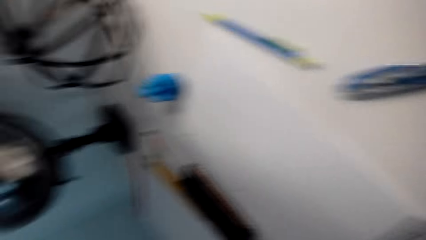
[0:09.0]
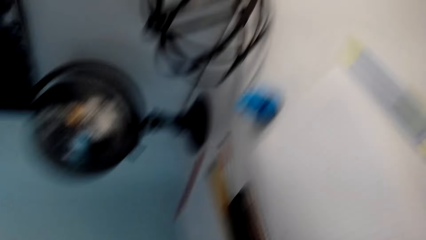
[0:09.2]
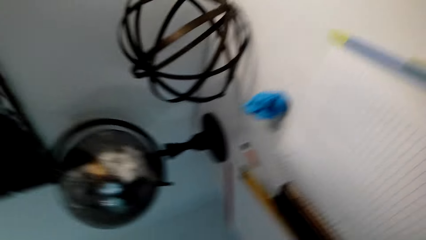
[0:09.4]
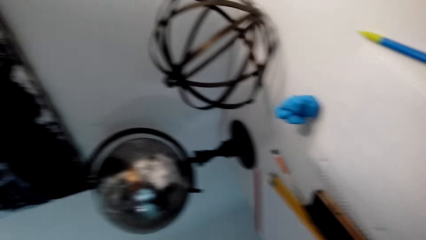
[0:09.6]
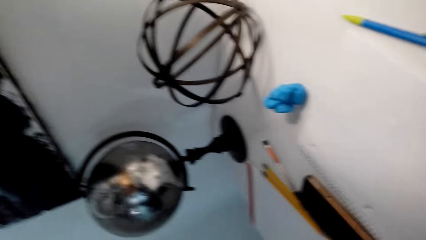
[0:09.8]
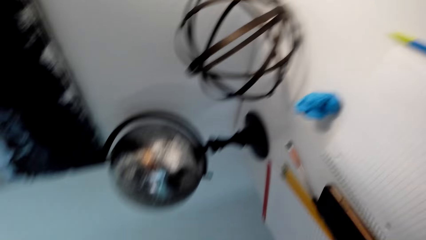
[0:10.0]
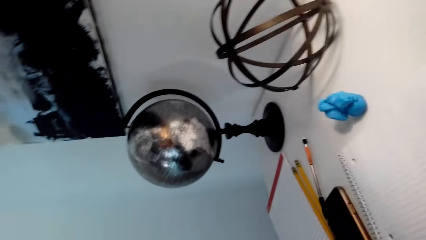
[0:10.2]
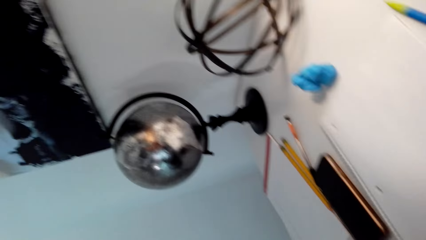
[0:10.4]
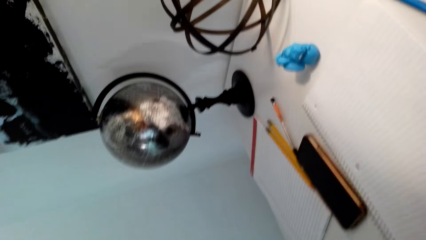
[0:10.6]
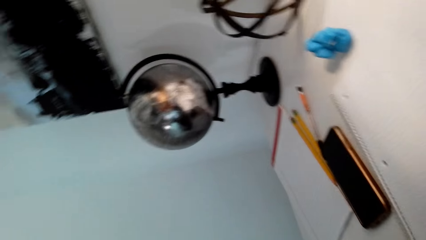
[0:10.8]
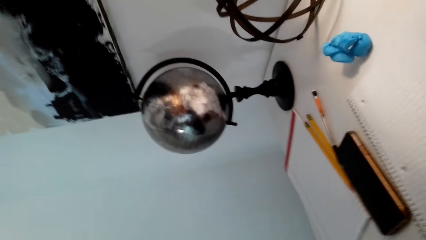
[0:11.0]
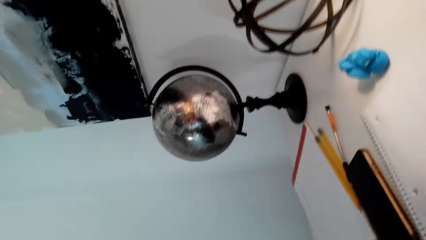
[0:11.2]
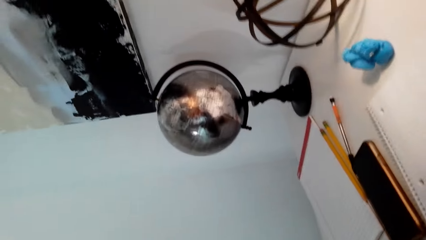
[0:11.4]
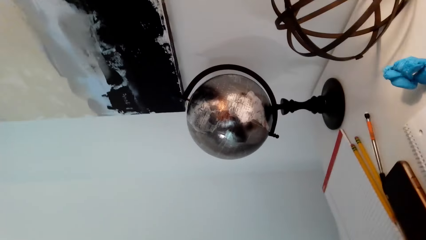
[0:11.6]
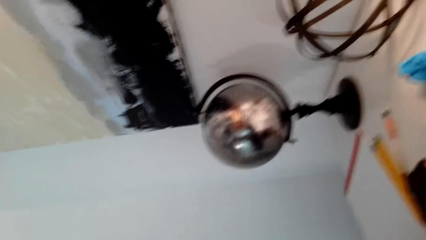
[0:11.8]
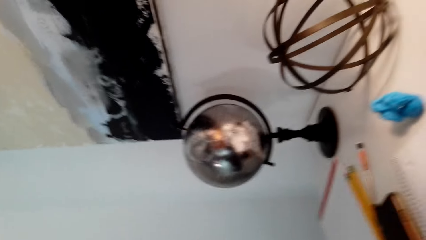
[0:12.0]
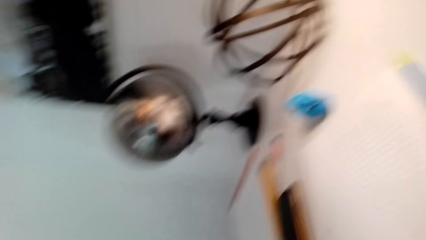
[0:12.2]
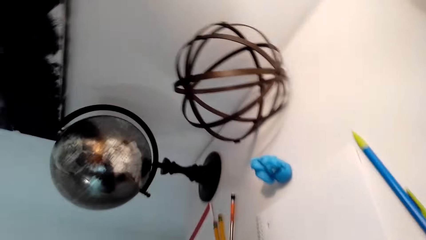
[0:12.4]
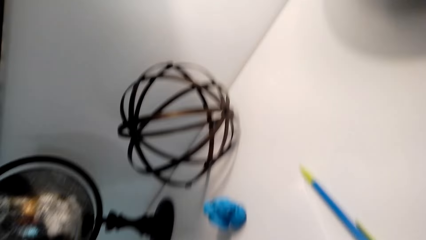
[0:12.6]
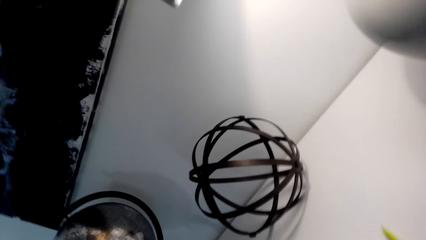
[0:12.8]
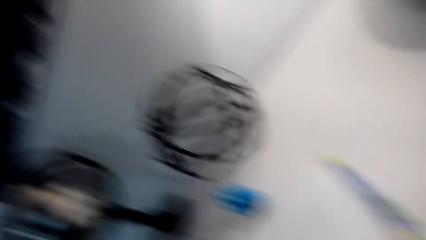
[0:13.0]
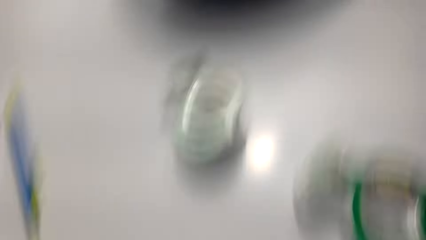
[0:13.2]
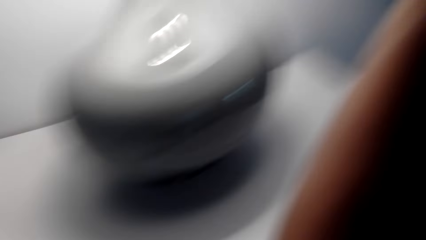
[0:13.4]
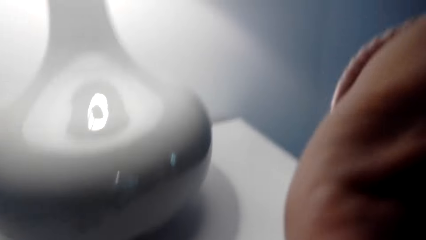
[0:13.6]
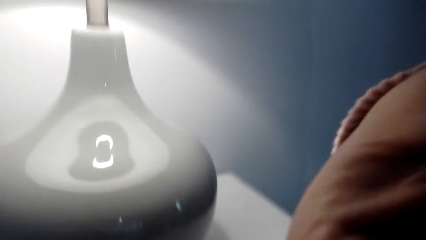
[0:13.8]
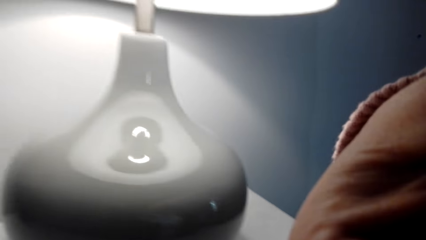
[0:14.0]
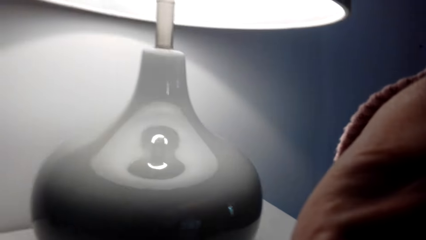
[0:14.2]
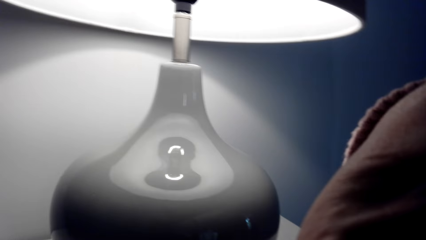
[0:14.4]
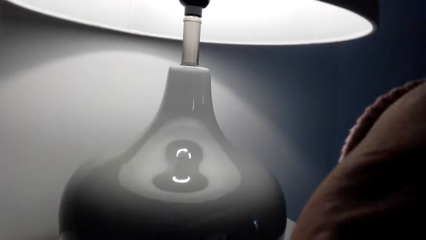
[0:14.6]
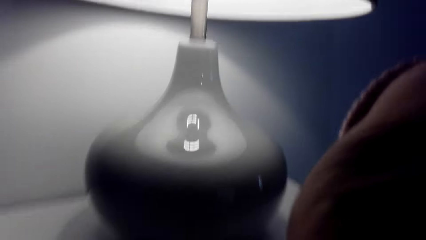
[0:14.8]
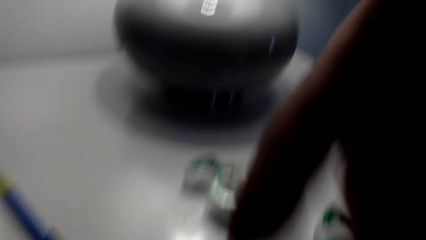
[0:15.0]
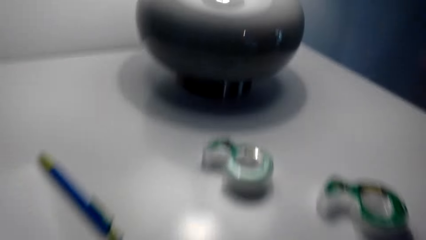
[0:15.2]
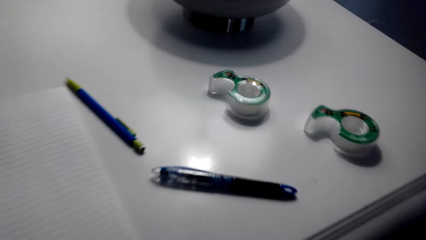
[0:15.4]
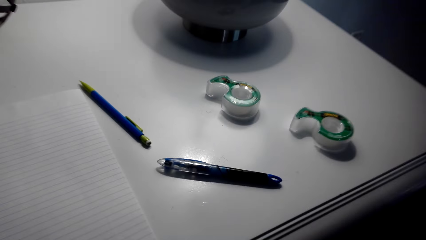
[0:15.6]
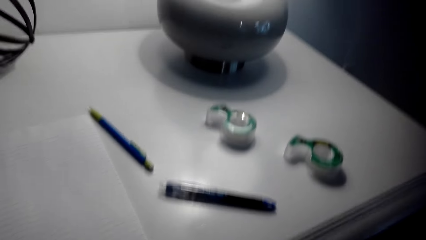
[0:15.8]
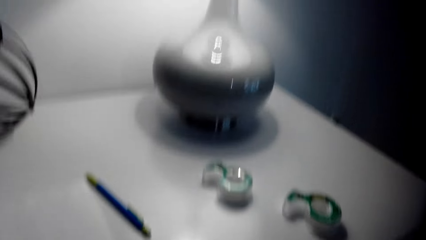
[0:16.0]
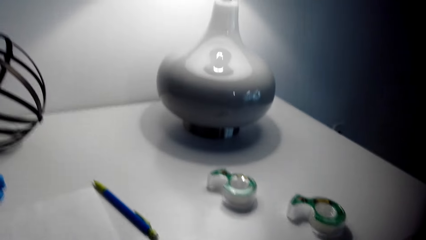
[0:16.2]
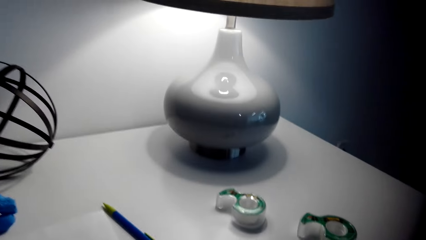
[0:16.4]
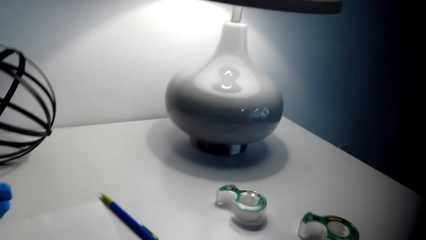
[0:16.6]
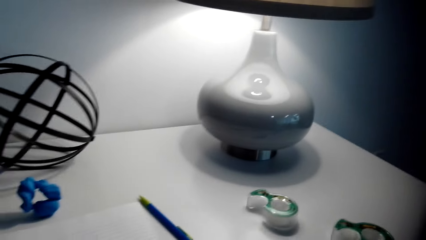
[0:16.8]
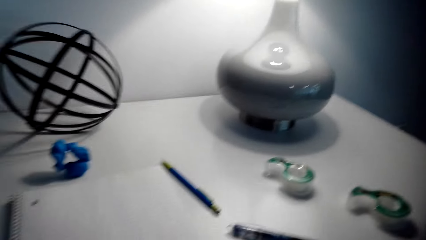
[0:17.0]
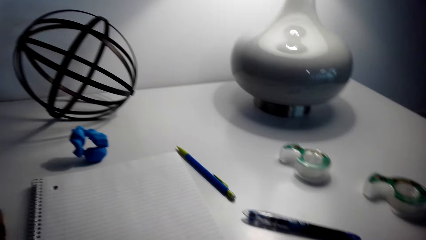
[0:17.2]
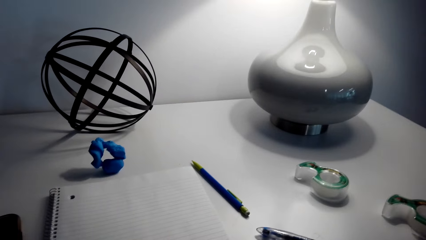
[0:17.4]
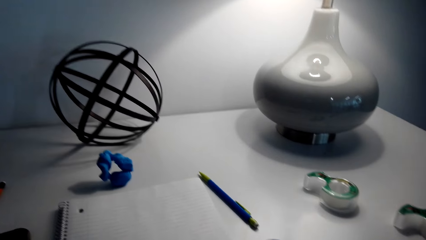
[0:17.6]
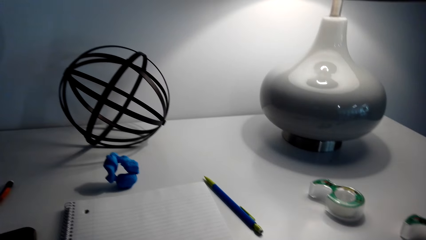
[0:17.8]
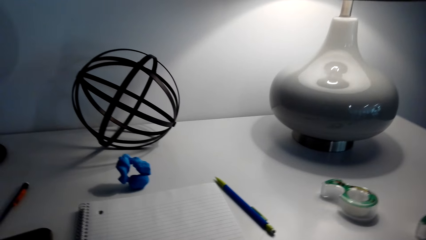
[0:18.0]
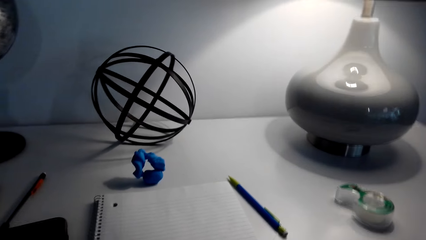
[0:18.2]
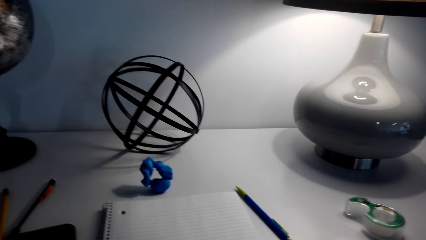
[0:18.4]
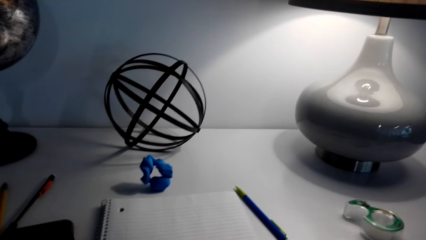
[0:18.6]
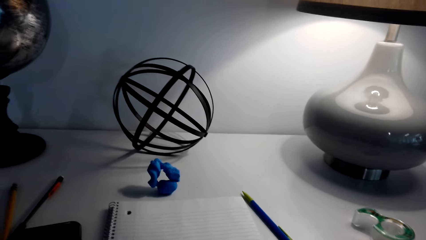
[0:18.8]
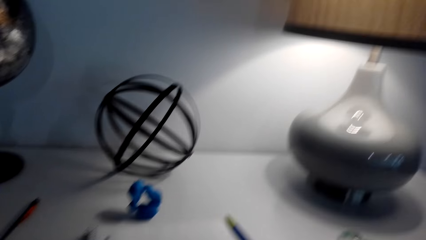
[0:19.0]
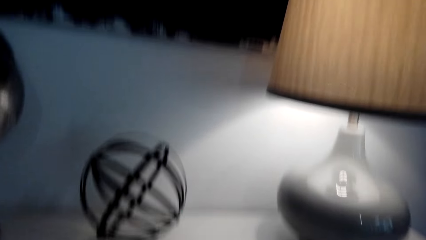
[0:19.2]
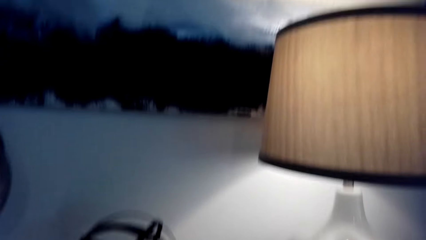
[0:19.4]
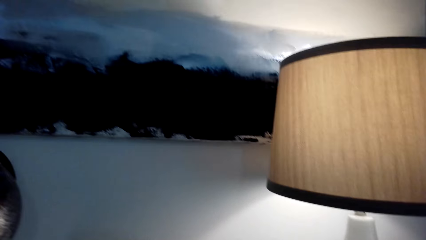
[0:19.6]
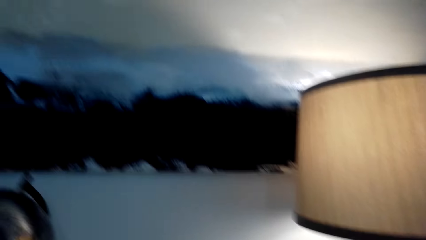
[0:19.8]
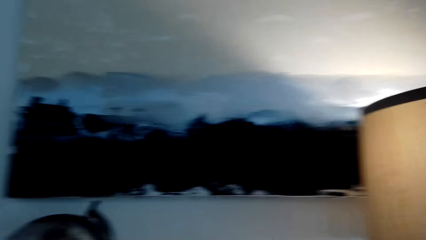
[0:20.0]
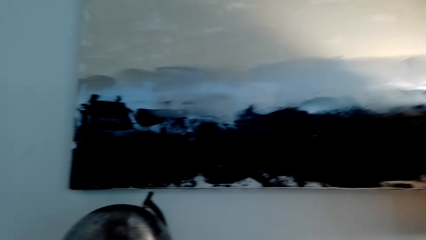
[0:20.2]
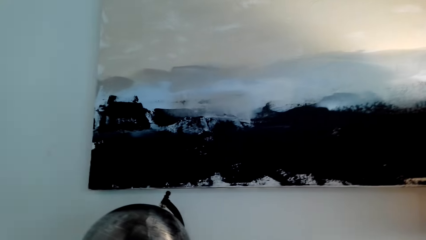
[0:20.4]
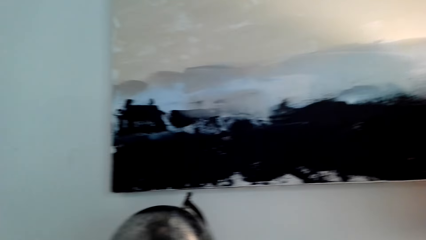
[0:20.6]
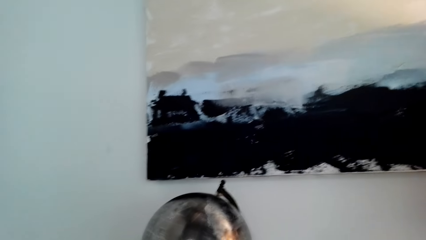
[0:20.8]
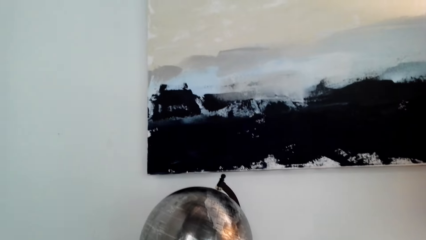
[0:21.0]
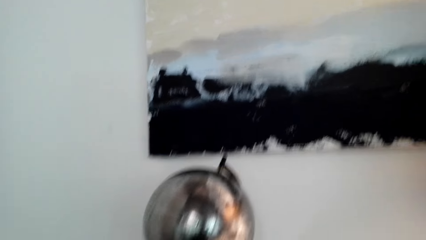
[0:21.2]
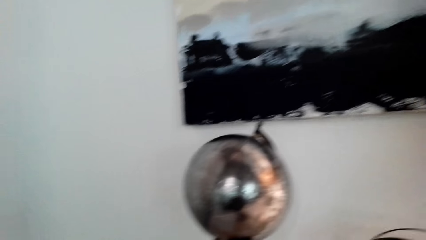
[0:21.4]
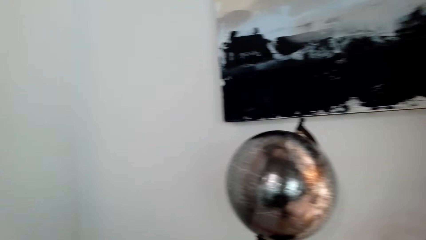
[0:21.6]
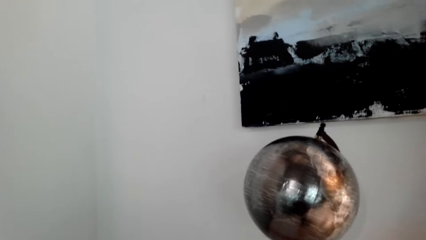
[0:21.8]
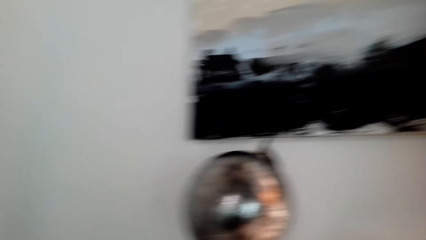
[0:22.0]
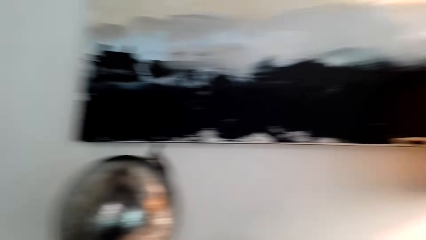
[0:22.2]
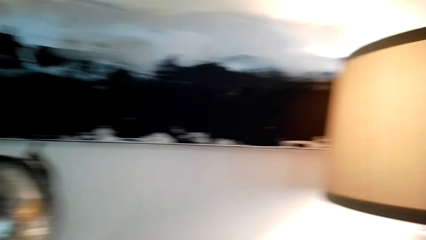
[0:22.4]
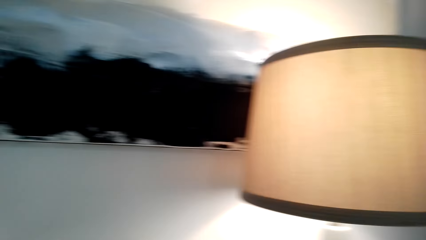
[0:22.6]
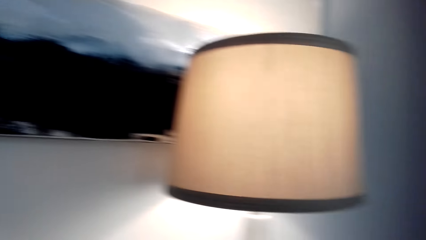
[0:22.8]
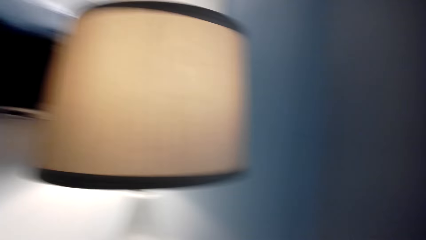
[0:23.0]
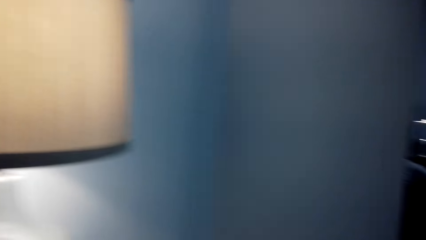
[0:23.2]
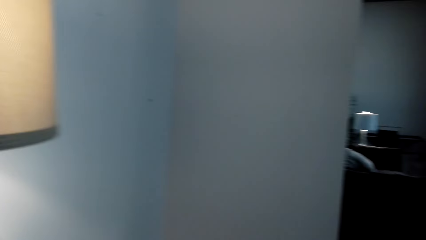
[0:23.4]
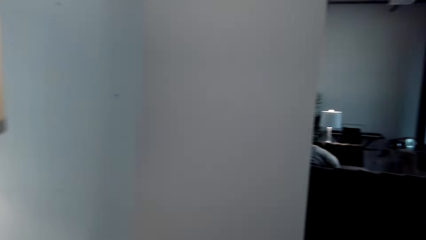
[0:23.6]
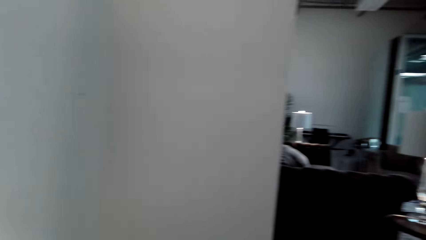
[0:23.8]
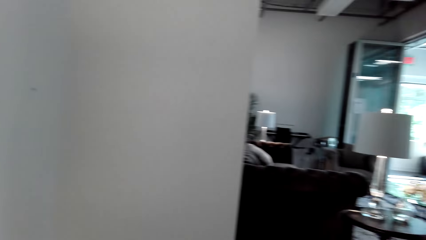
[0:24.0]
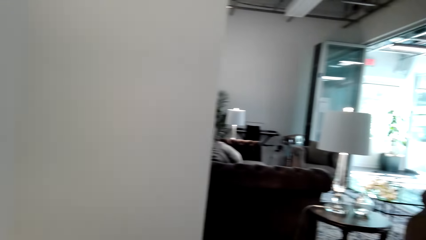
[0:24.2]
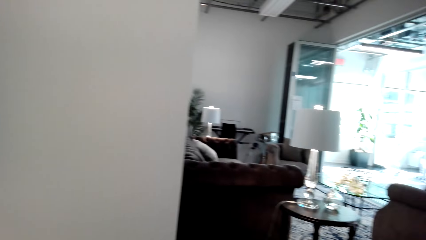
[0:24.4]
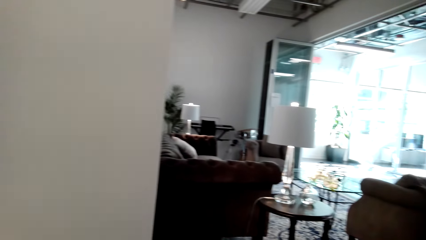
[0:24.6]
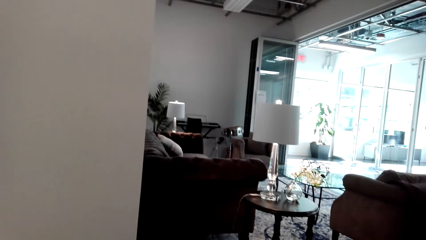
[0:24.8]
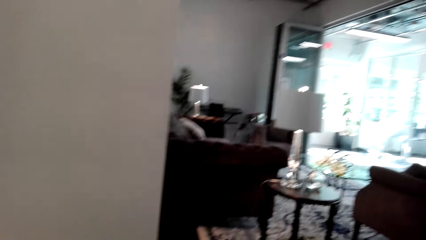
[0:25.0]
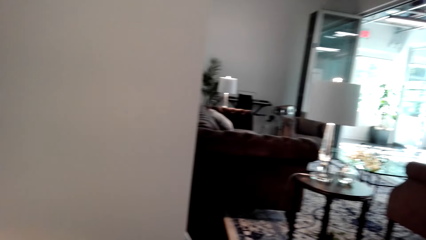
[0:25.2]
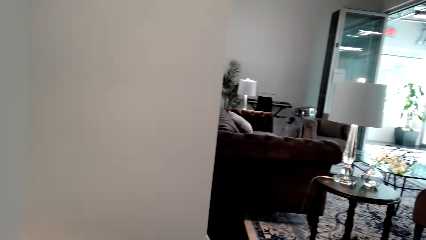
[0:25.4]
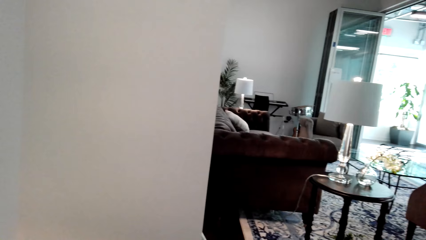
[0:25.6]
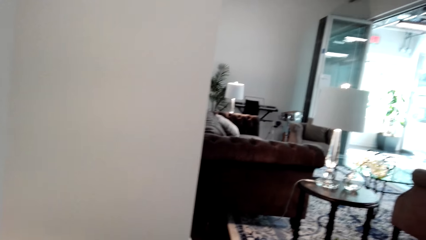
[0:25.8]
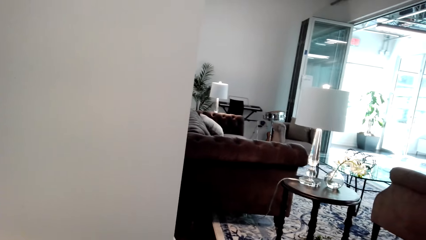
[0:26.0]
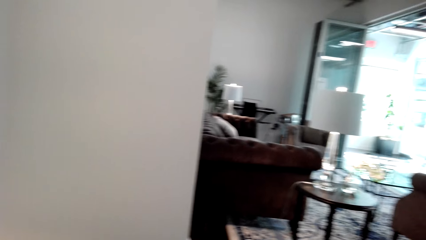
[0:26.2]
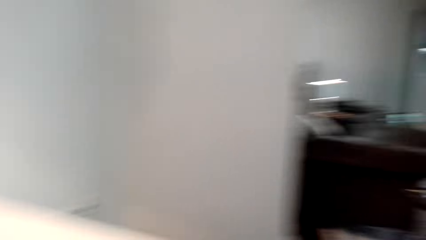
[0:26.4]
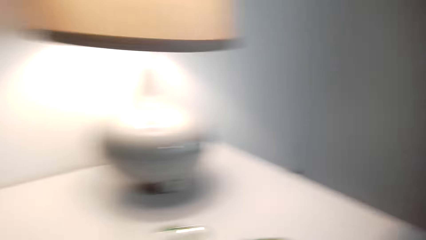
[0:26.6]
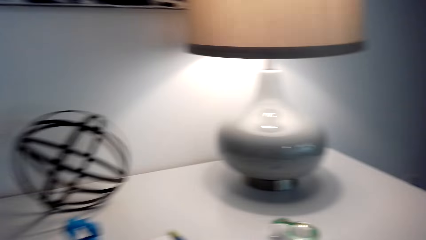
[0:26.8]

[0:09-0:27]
The camera wearer talks to a man. They look around.
